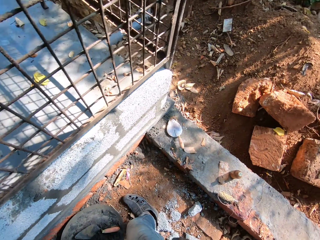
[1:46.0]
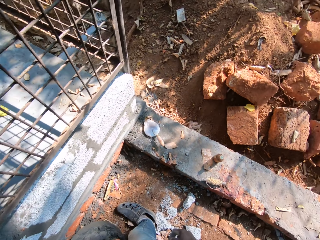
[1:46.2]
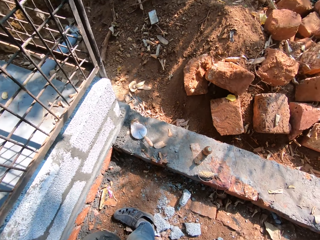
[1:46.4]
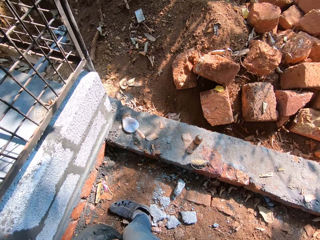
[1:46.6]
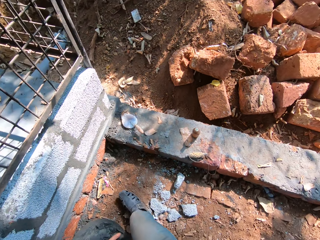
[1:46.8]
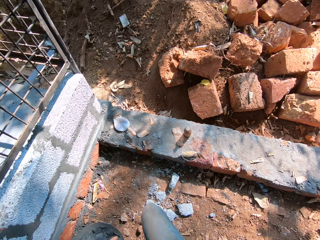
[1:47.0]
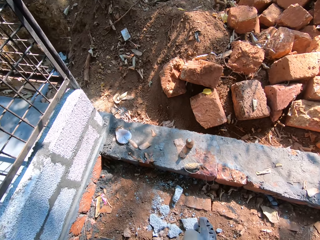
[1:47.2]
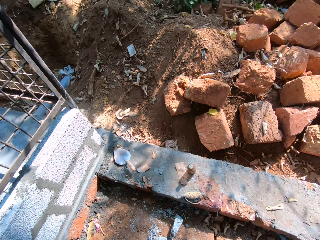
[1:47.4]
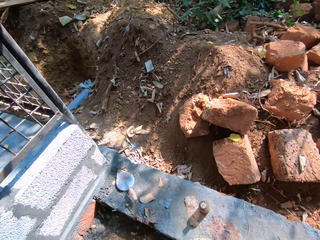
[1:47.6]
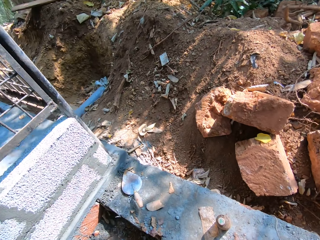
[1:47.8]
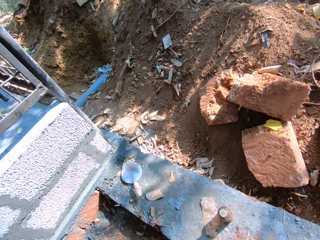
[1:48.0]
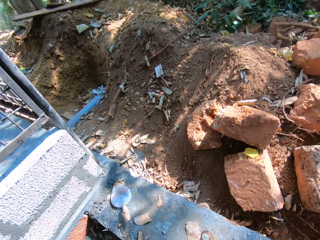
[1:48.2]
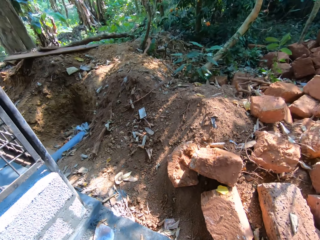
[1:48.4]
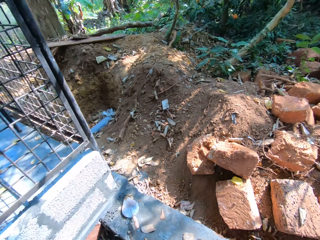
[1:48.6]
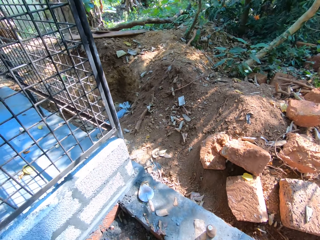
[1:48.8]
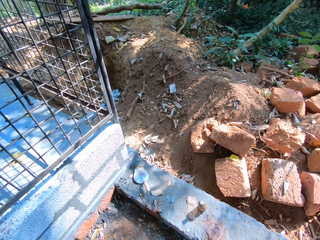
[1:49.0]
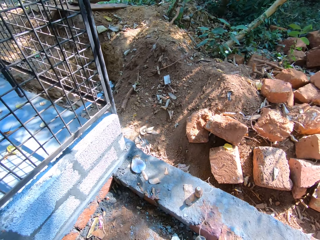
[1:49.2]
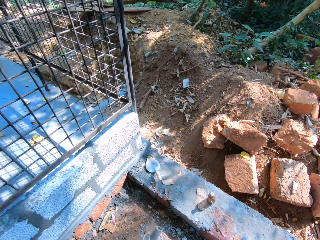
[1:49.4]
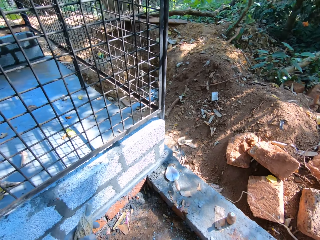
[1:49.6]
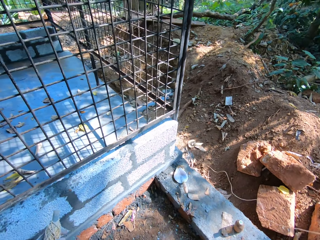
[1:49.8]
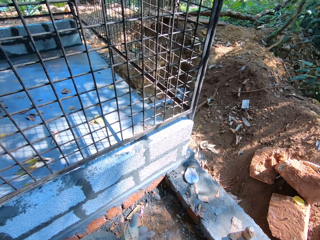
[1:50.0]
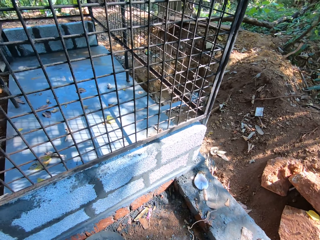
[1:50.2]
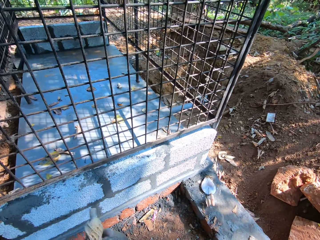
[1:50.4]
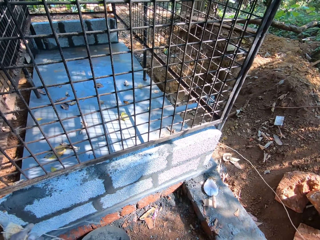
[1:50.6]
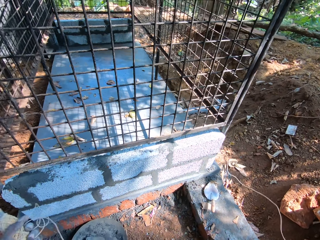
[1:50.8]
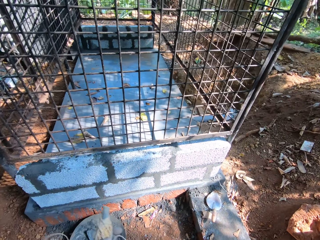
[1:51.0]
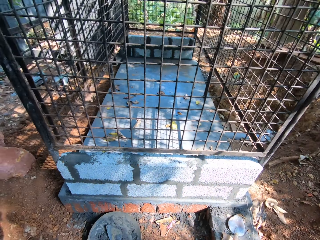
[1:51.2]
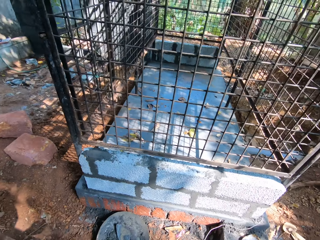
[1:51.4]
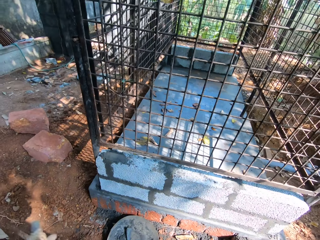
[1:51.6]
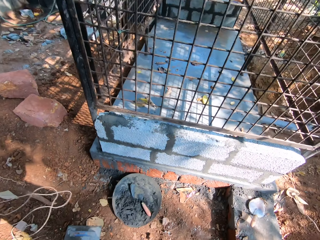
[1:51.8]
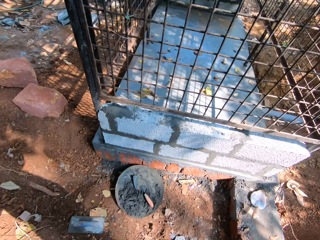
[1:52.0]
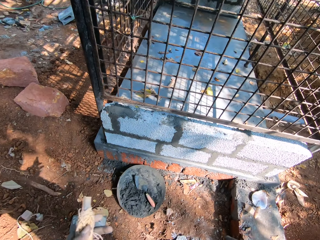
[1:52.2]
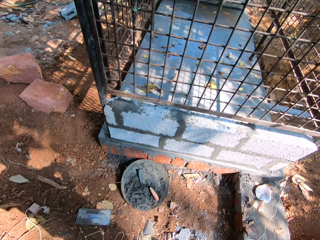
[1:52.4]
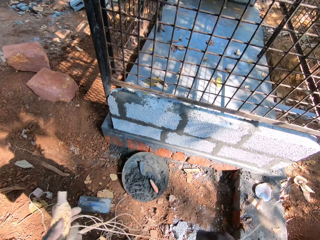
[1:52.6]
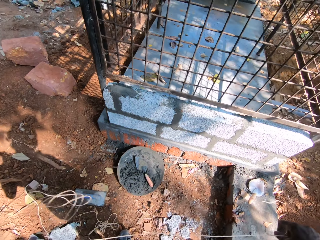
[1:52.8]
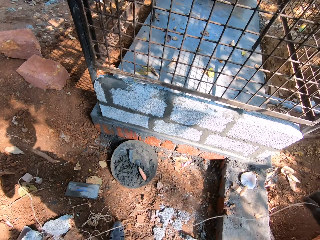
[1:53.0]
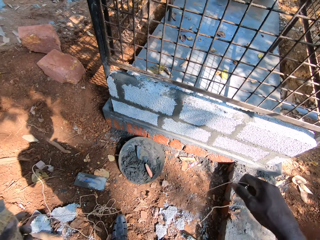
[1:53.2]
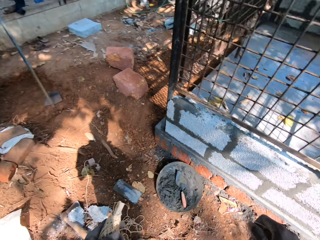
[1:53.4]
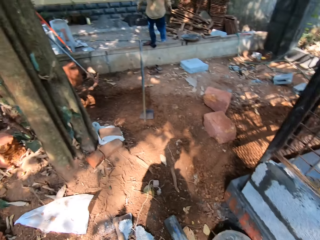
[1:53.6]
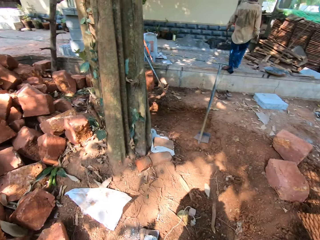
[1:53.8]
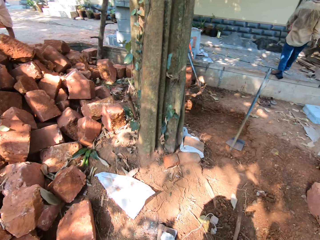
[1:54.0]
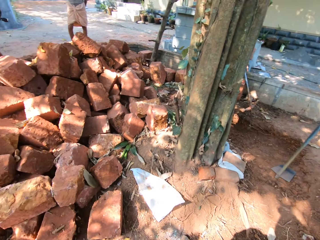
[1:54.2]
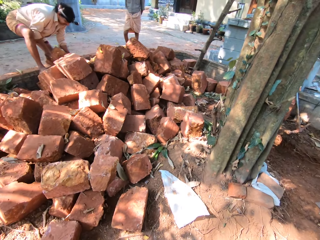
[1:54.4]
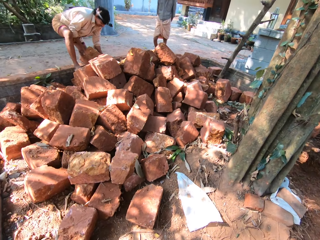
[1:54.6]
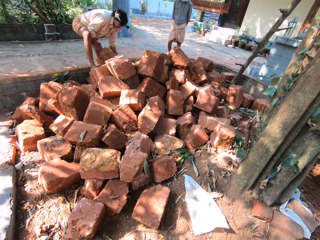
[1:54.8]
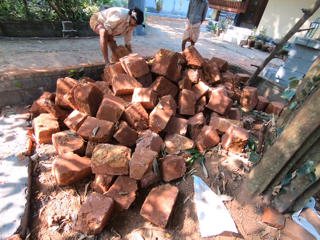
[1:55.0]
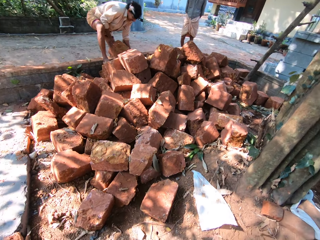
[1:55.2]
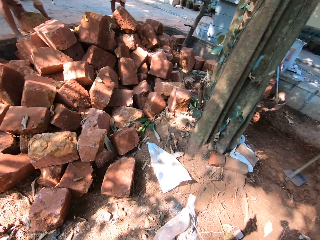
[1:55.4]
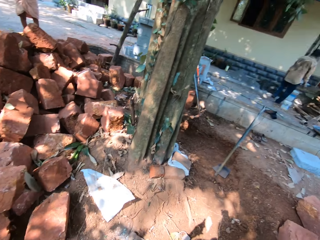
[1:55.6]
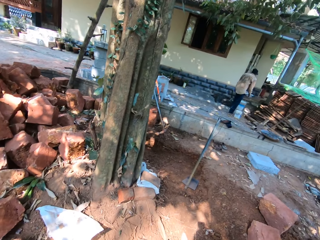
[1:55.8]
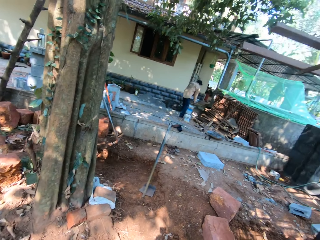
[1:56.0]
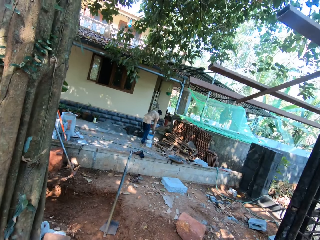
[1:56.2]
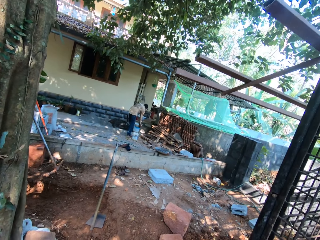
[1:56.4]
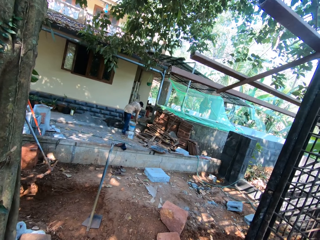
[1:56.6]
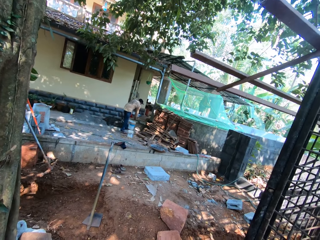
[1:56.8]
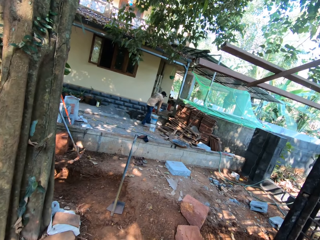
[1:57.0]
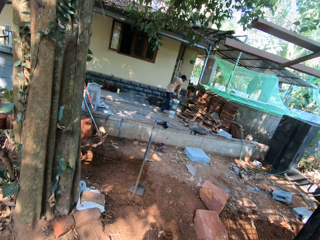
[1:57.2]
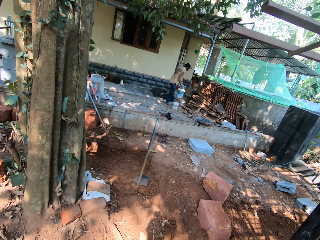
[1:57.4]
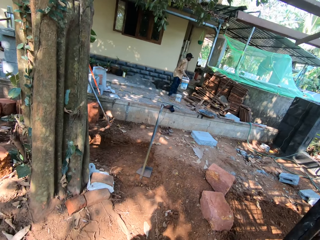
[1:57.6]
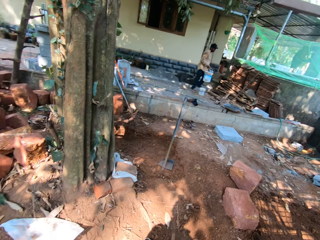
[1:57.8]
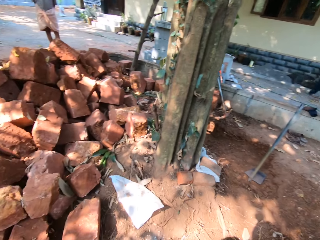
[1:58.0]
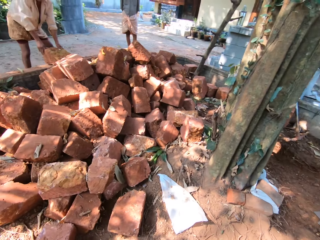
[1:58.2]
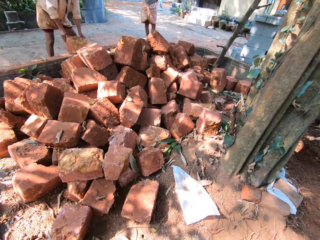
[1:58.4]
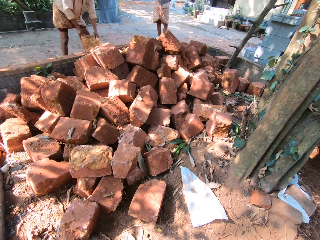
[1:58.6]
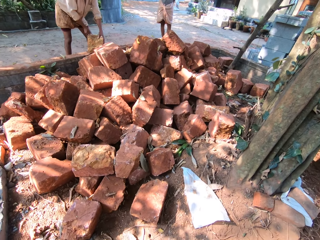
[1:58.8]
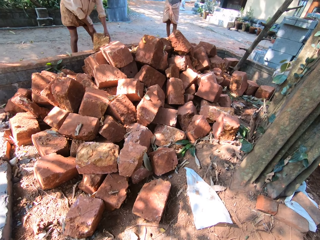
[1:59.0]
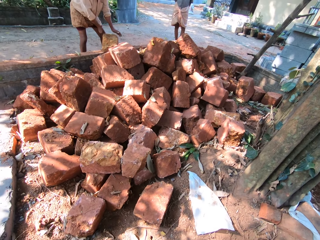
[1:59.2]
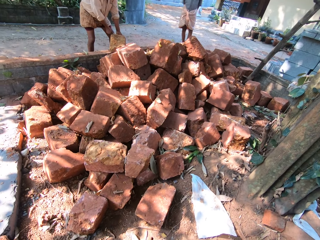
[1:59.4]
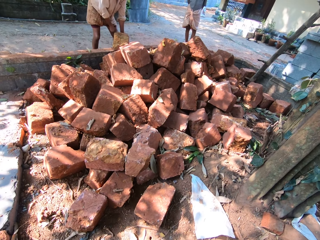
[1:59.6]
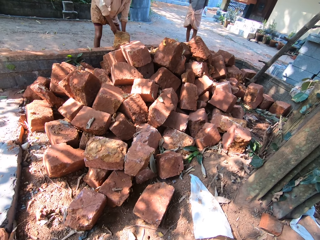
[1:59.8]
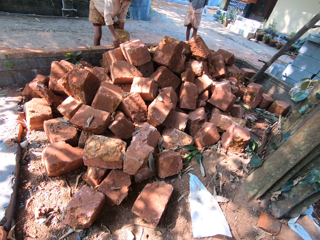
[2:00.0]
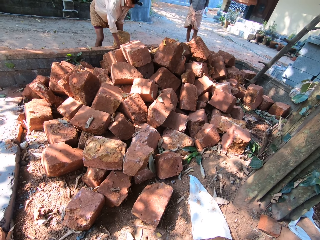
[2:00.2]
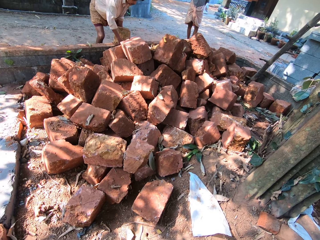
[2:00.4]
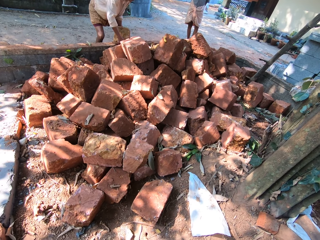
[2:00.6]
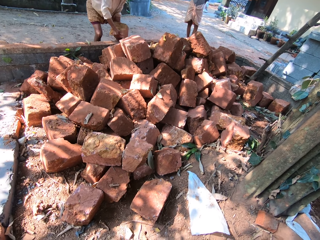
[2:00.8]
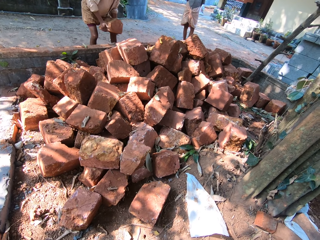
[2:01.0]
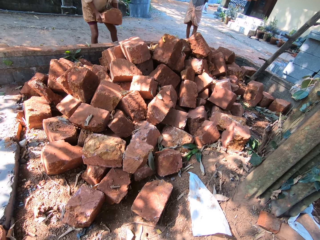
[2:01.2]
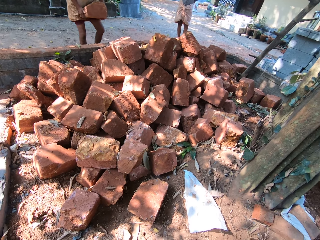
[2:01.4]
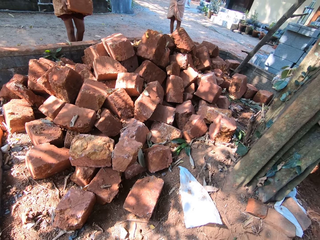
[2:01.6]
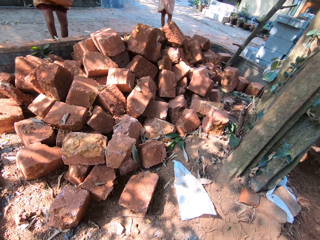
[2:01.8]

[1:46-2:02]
The camera wearer holds a rope around a stick in his left hand. He looks at the construction site. He pulls the rope with his right hand. A person holds a bucket. Another person holds the brick with both hands. The man picks a mud block from a fence with his hands.

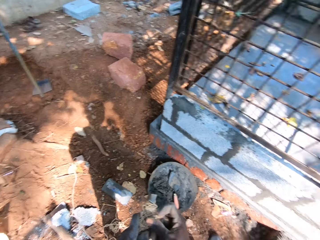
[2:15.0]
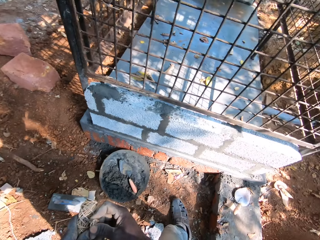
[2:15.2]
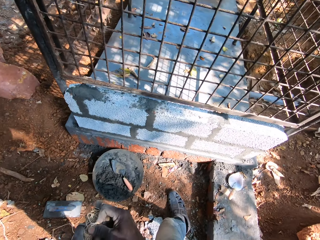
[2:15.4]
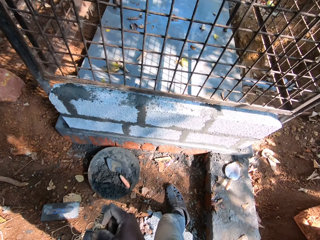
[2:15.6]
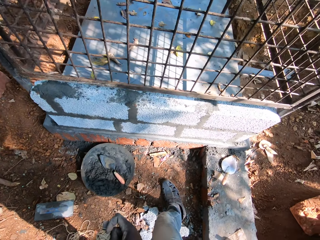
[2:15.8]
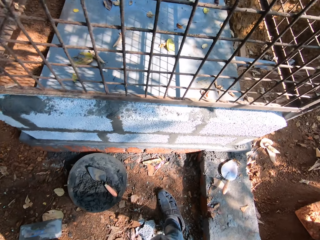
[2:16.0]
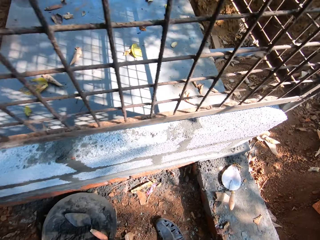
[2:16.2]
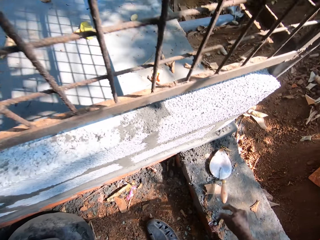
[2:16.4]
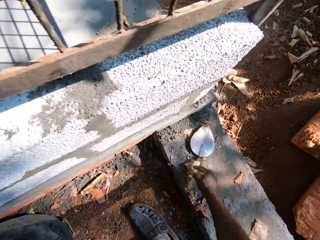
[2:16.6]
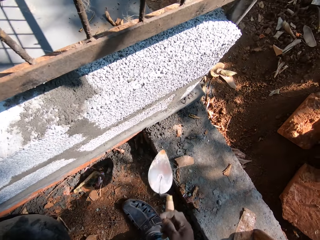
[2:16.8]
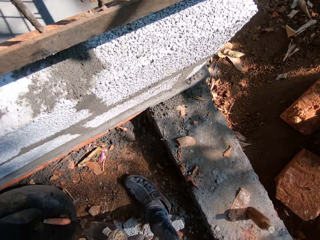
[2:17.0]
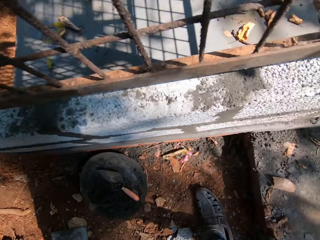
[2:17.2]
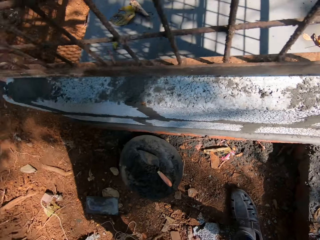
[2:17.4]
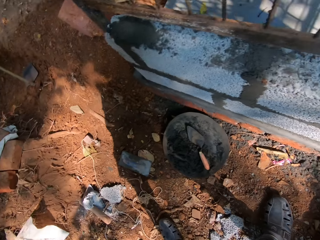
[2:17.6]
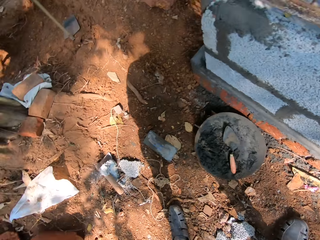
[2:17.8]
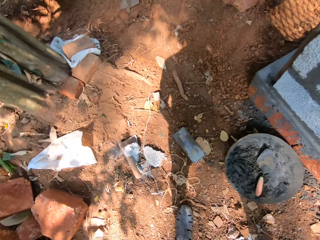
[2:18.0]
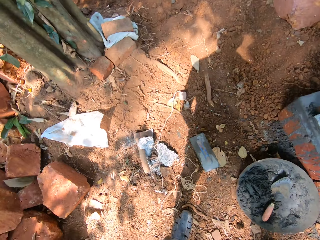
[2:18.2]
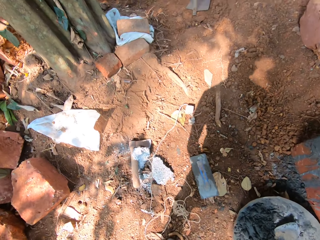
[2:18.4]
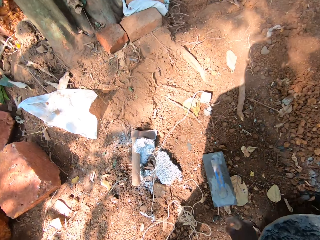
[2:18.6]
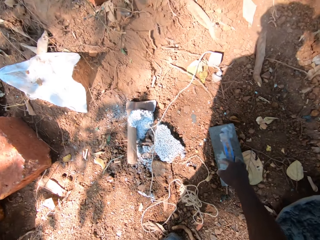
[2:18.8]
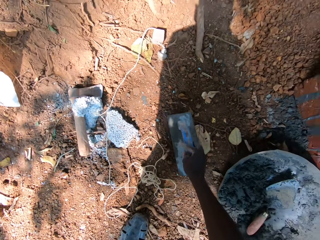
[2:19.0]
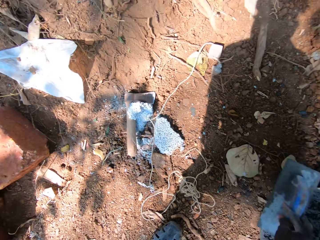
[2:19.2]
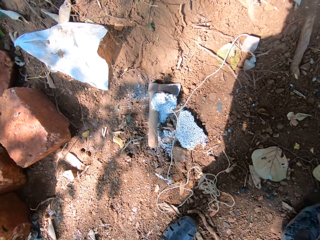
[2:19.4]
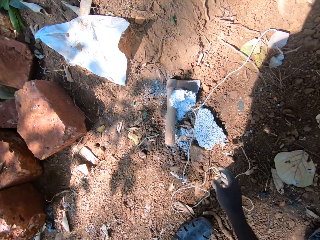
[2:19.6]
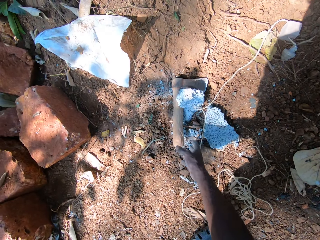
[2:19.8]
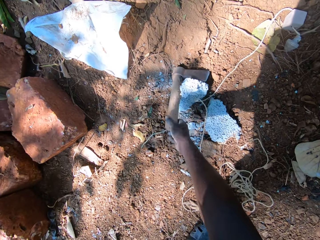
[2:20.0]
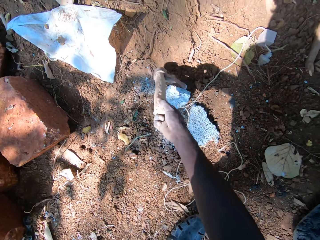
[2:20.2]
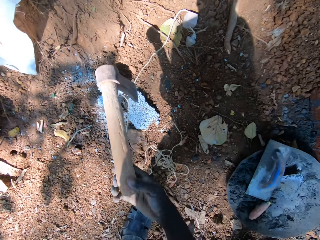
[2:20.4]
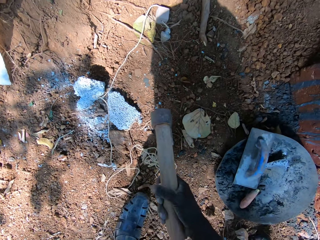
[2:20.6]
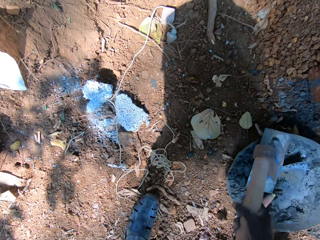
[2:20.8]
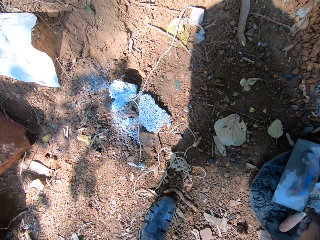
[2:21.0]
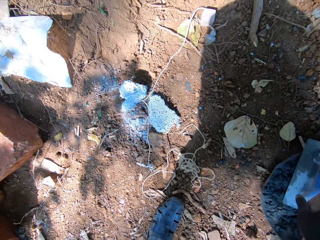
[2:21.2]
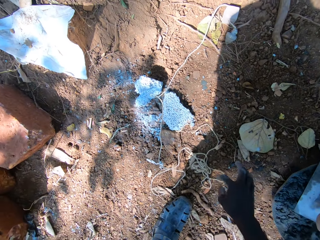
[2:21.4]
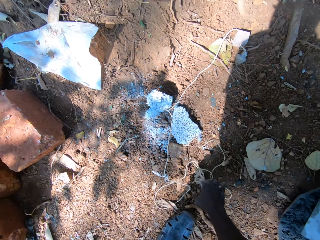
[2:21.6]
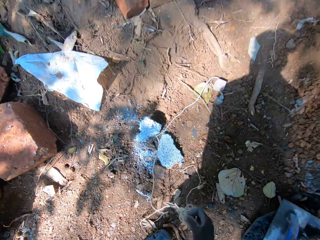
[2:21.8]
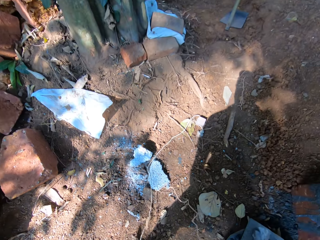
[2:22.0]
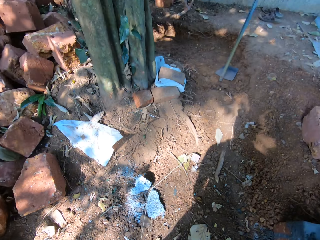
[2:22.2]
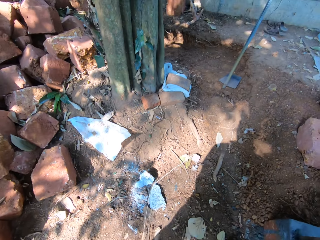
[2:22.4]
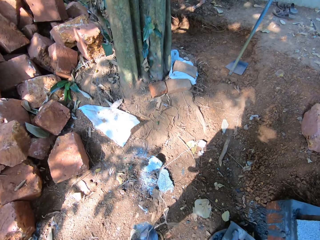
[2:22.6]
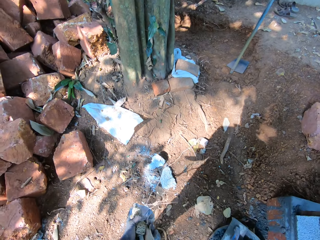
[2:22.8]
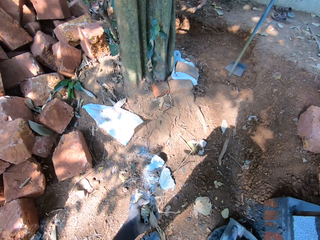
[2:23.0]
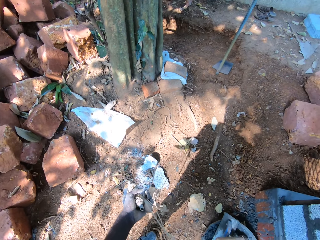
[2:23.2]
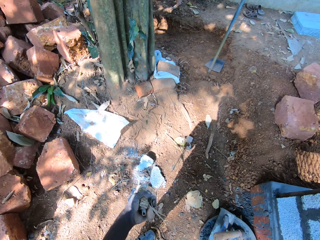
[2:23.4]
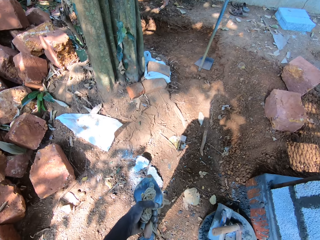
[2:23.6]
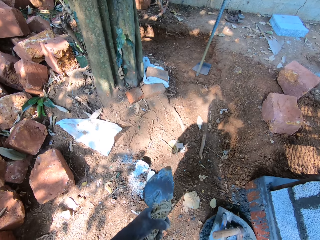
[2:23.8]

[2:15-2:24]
The camera wearer picks the masonry trowel from the wall with his right hand. He looks at the trowel. He picks a wooden float from the ground with his right hand. He drops the wooden float in his right hand in the head pan of cement. He picks a mattock or axe from the ground with his right hand. He holds the axe. He drops the mattock in his right hand in the head pan of cement. He picks the rope from the ground with his right hand.
